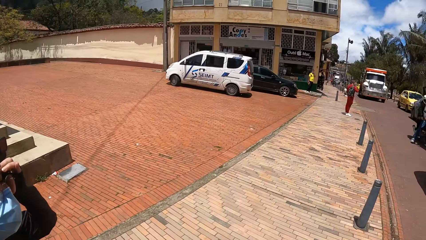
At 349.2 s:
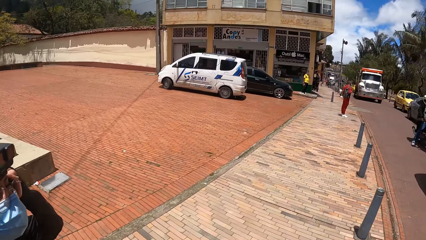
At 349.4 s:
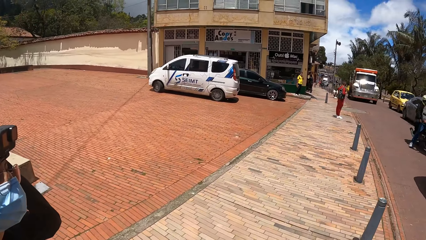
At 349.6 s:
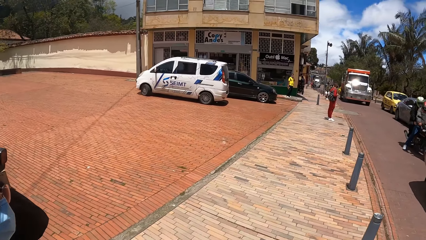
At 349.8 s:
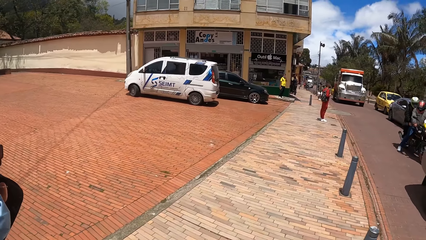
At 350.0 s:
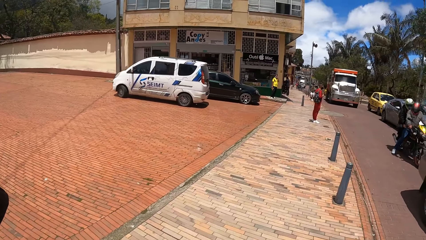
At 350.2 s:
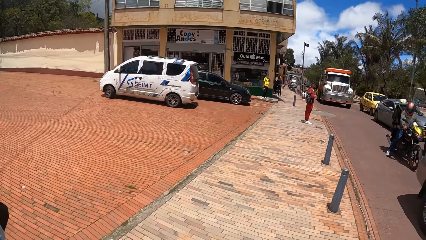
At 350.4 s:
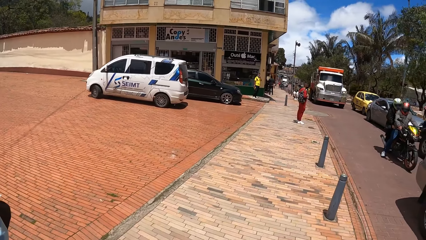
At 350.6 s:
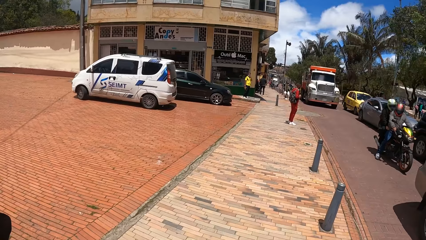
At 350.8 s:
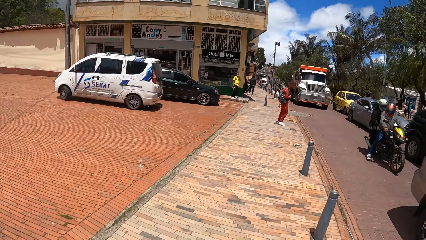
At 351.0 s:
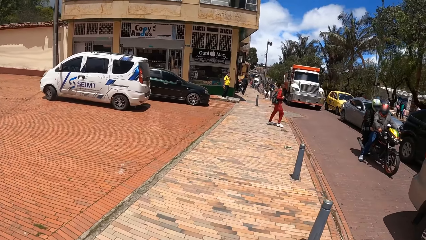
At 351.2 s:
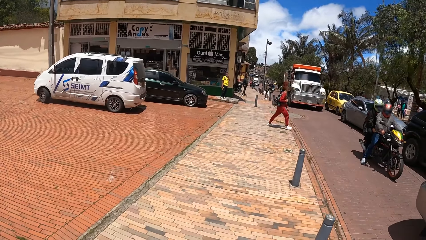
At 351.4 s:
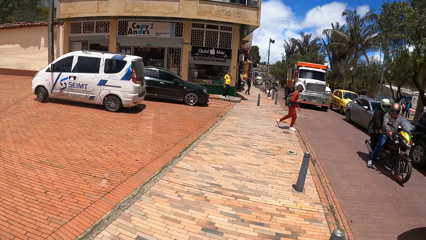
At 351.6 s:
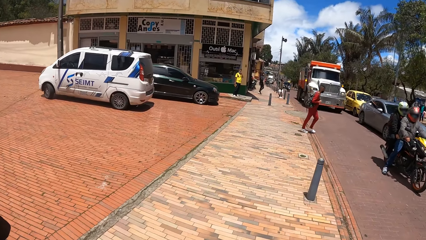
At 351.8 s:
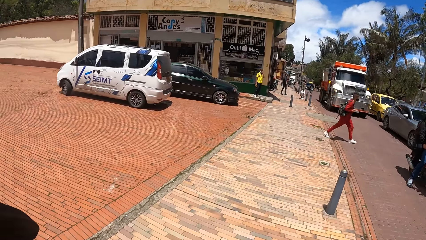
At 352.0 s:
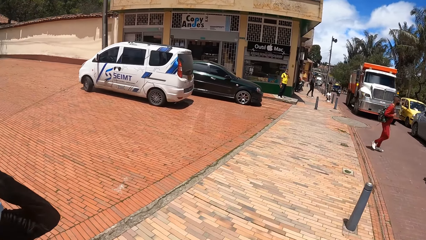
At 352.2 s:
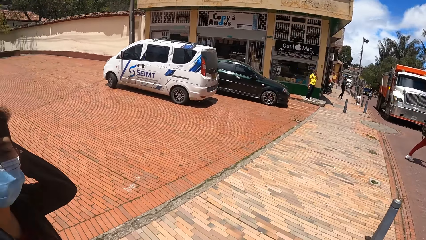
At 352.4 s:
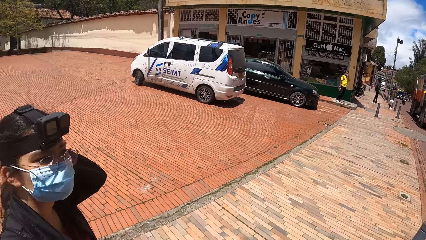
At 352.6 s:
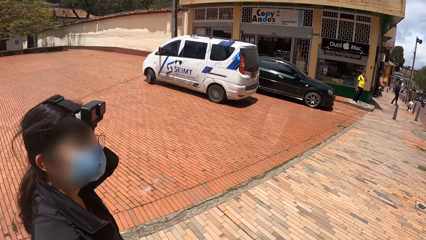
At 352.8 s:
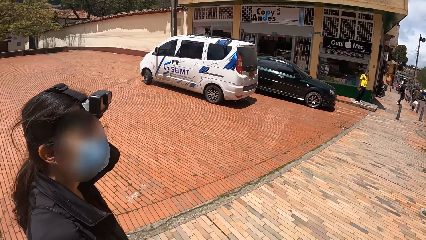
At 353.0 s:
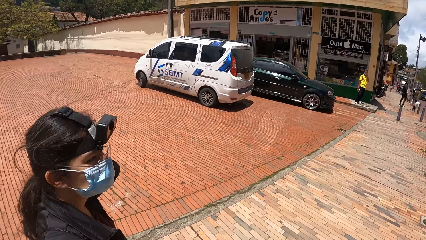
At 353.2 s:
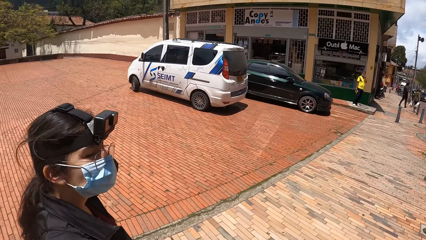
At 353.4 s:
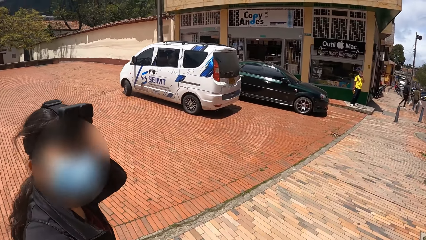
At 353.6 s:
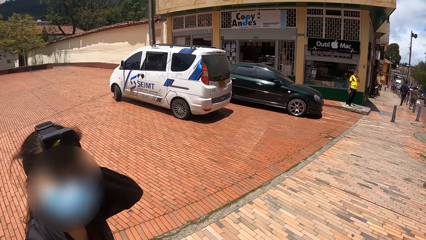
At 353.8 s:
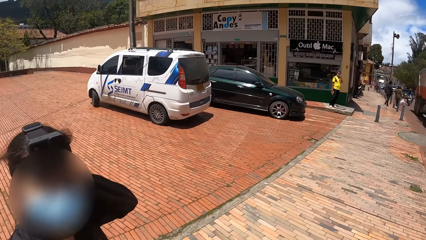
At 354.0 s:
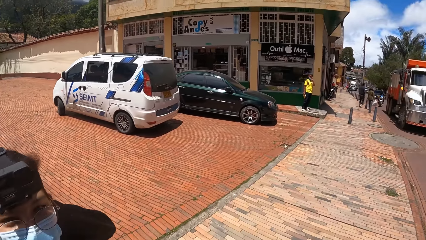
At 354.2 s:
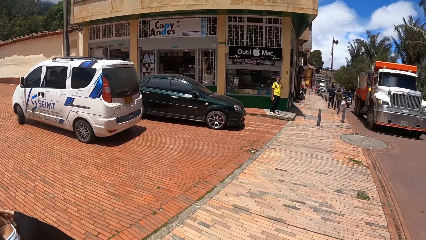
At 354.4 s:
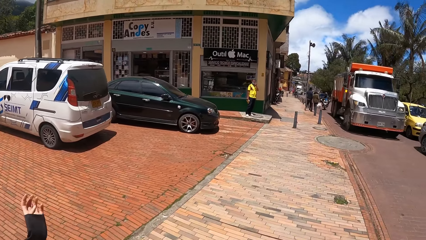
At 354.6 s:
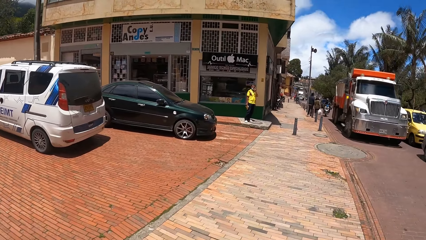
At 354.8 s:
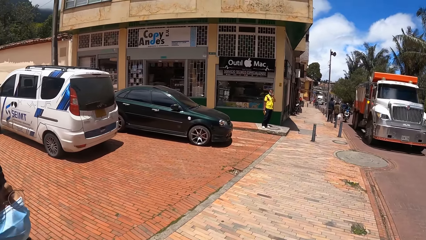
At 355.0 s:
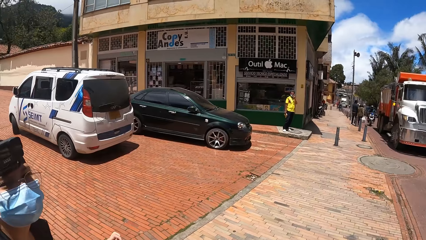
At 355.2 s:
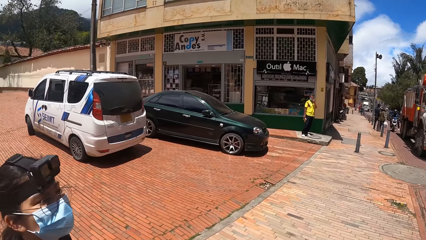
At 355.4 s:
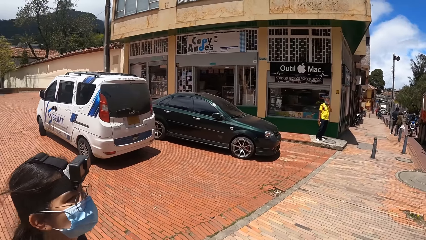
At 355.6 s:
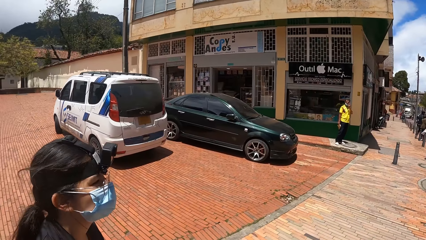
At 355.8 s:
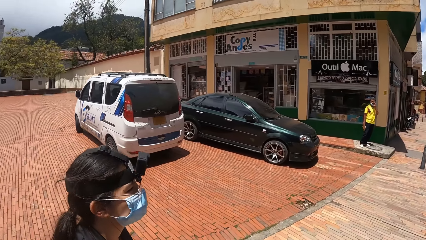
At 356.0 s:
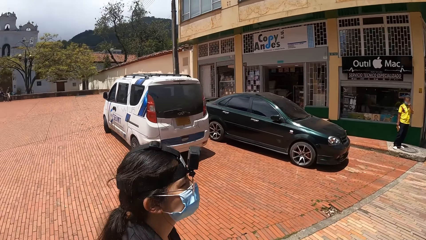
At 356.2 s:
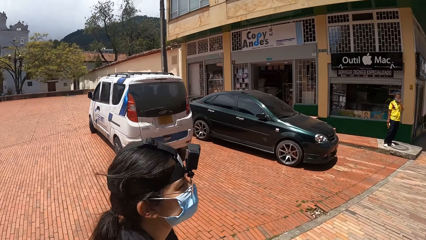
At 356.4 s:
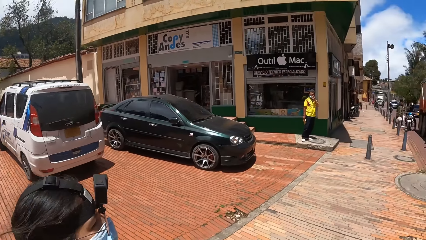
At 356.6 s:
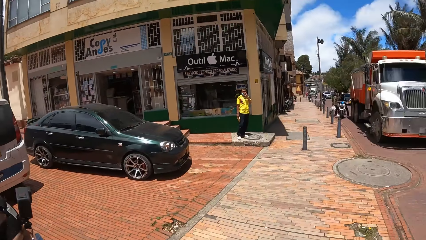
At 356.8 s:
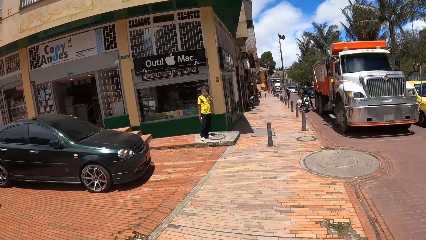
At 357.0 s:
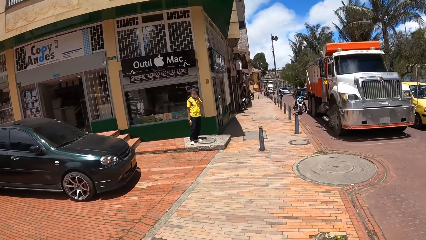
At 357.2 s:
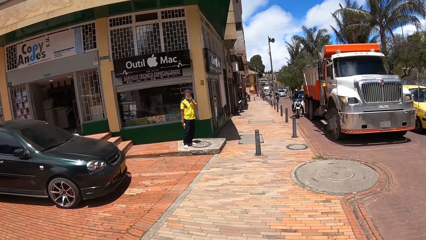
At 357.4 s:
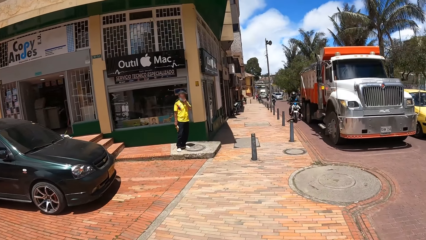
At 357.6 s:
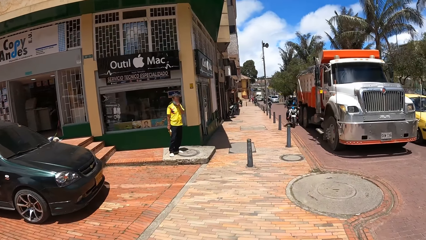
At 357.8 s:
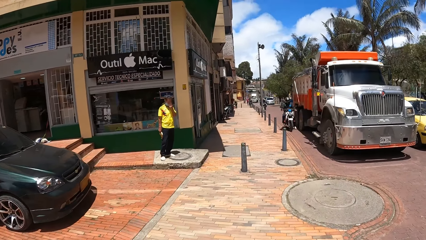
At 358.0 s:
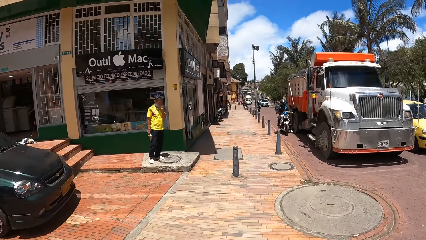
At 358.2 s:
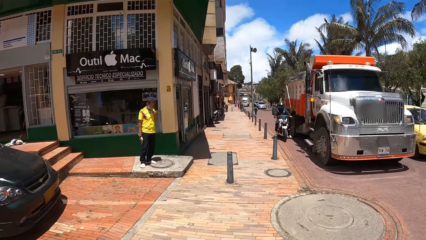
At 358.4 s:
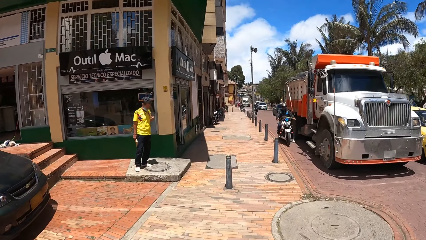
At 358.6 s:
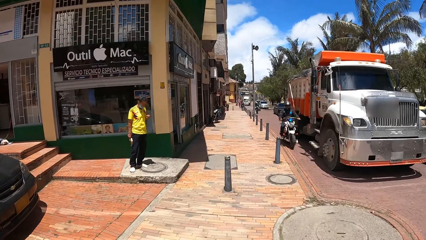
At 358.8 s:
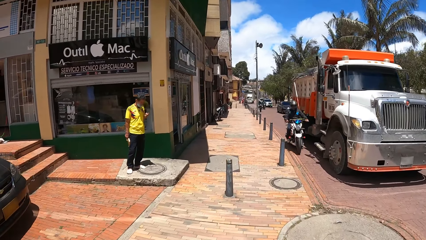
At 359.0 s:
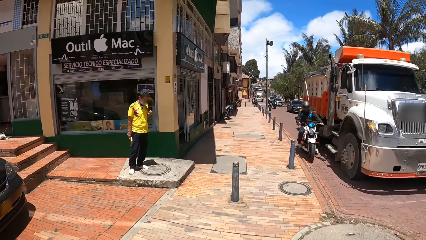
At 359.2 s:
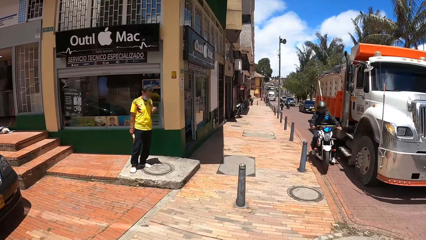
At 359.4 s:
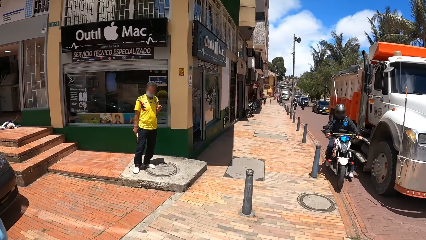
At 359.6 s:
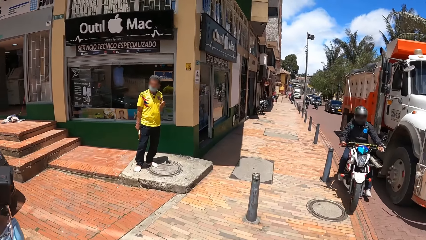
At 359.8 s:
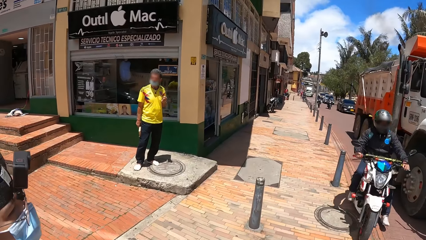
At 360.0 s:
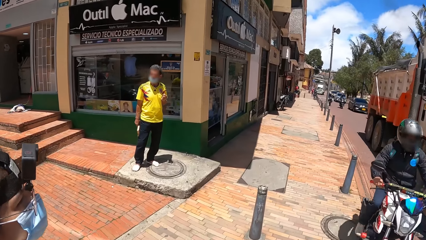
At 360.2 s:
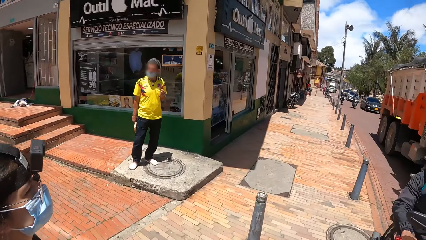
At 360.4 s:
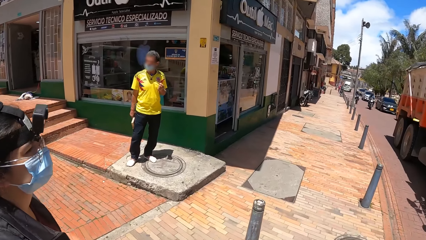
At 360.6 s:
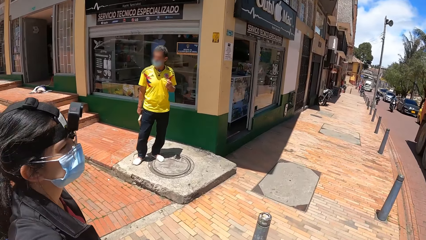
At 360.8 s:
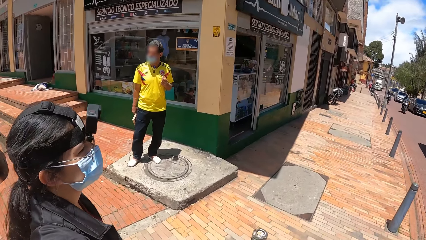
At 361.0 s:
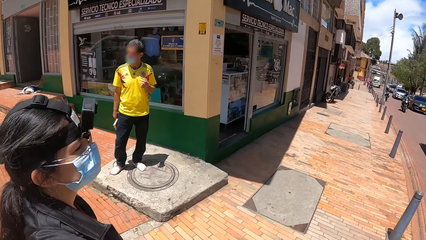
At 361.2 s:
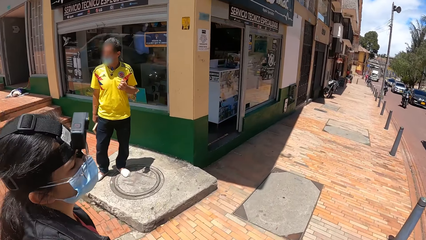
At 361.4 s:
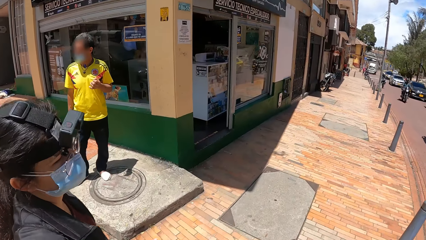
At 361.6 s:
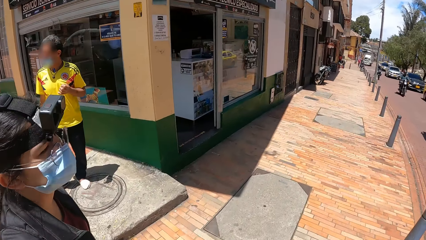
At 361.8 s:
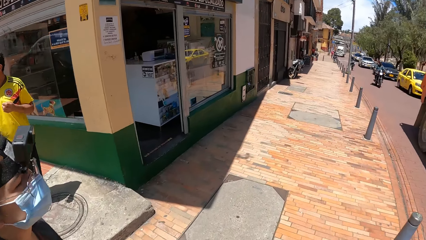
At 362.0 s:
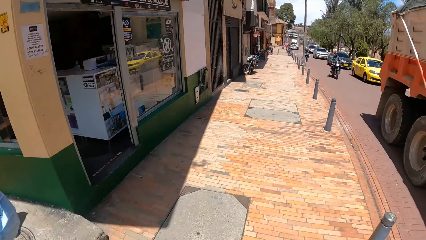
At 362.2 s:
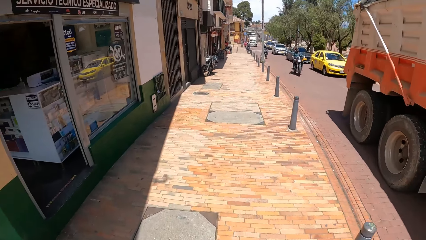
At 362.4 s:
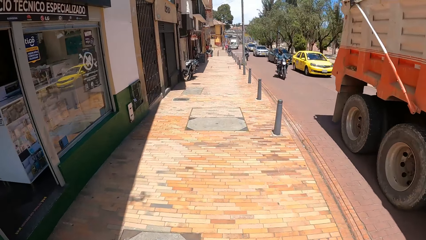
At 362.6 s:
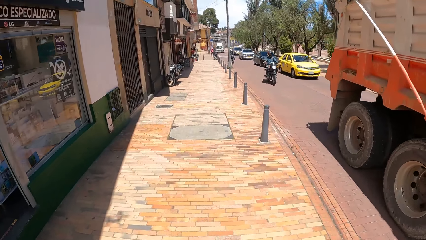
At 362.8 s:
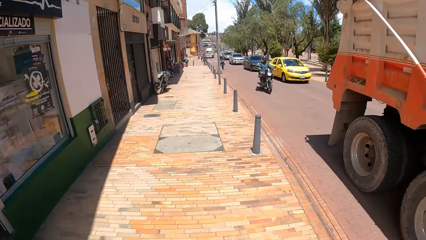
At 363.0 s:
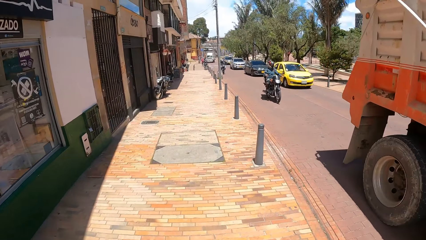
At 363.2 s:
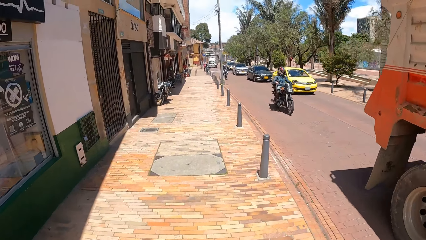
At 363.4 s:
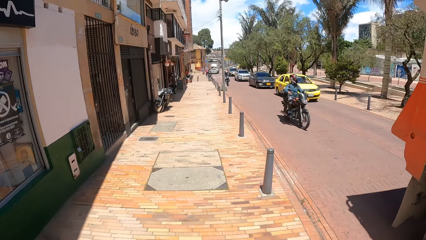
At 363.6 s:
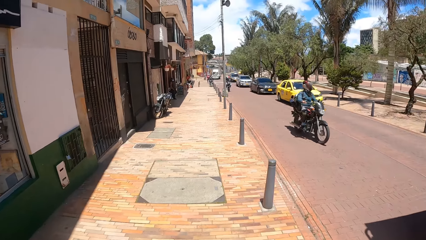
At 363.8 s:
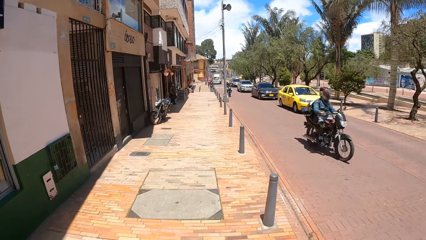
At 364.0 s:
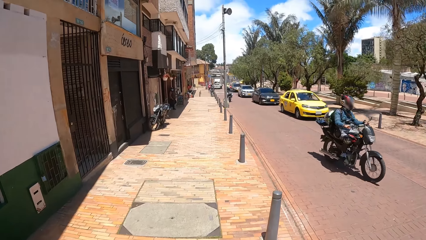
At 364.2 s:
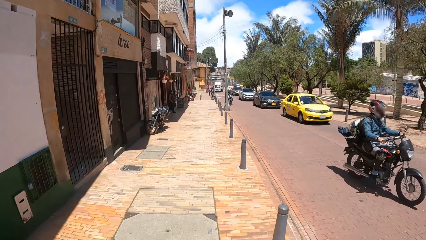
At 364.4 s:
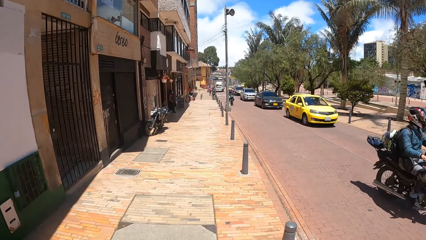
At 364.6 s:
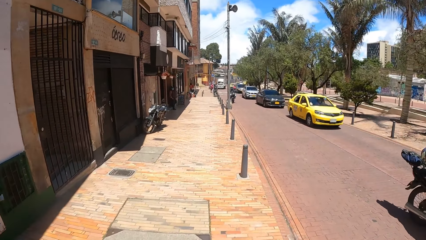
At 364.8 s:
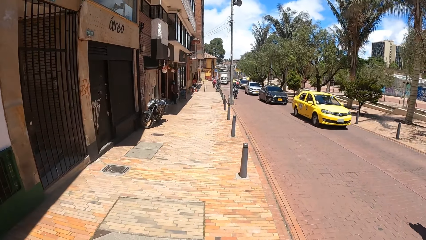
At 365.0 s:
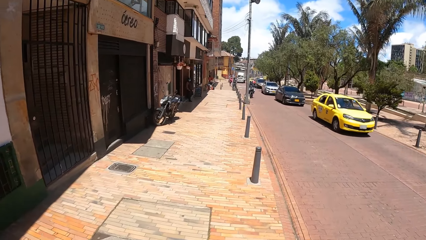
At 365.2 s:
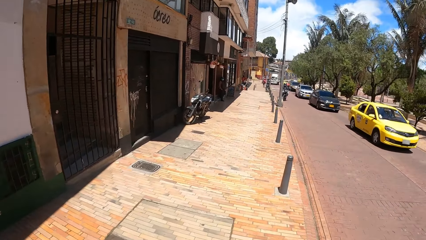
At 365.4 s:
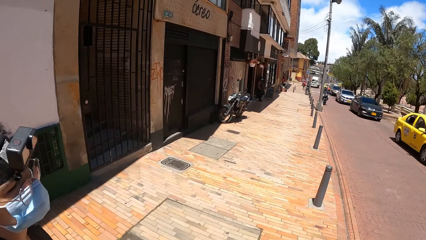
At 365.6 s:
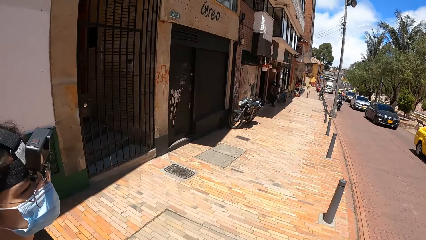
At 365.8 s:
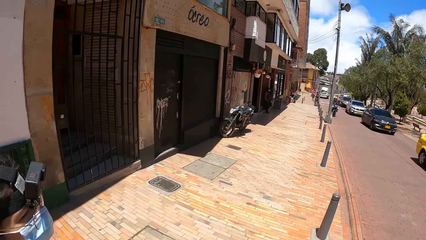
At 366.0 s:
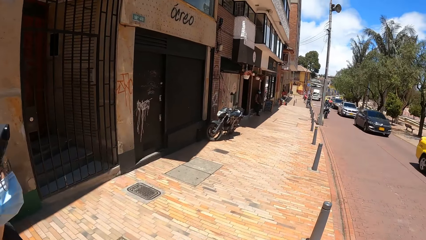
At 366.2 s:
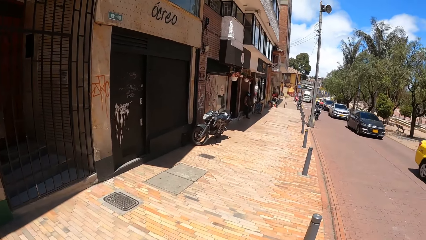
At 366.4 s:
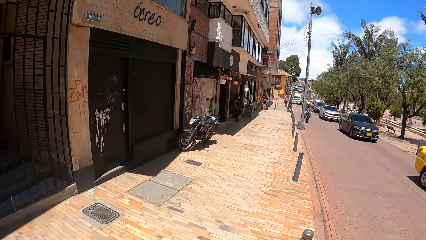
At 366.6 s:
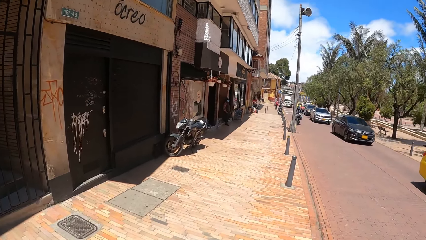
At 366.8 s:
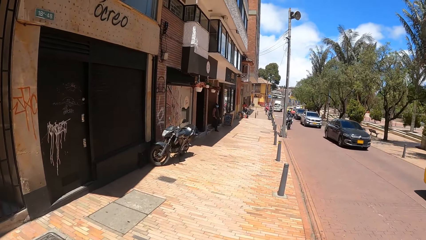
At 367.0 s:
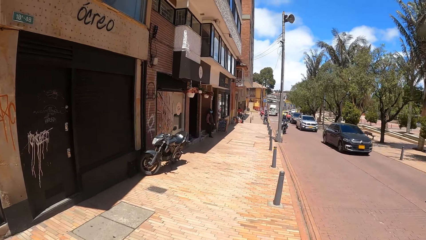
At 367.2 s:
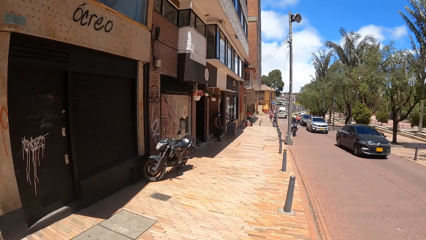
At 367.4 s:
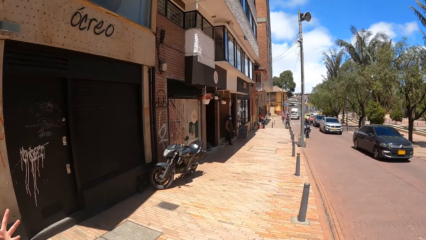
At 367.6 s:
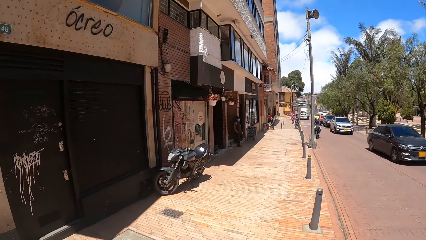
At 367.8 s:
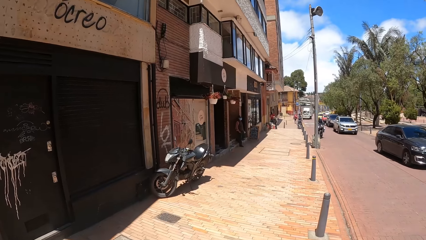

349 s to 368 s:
The camera wearer turns right. They walk forward. They look left and converse with a woman. The woman converses with the camera wearer. The camera wearer walks. They look forward. They look left and converse with the woman. They look forward. They look left. The woman converses with the camera wearer. The camera wearer looks forward.
